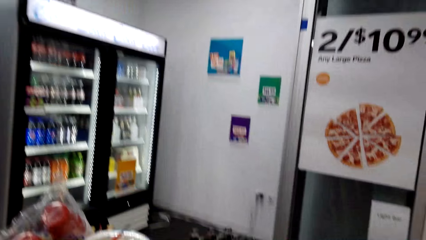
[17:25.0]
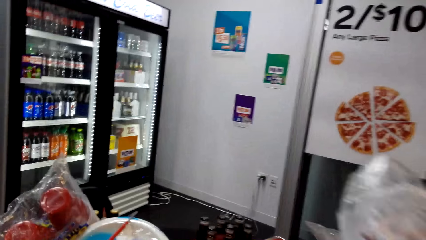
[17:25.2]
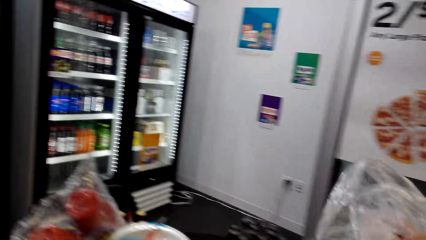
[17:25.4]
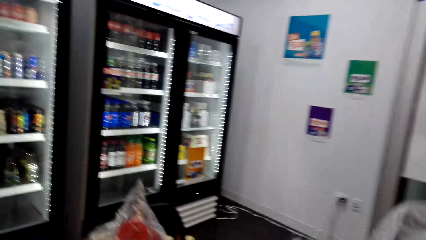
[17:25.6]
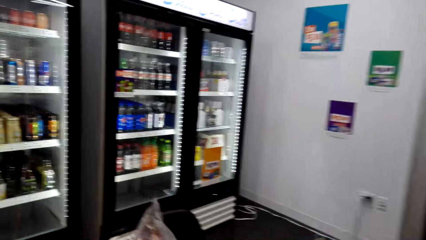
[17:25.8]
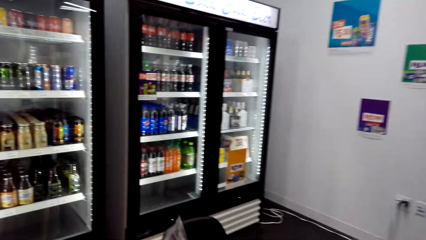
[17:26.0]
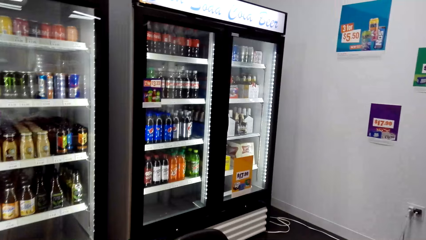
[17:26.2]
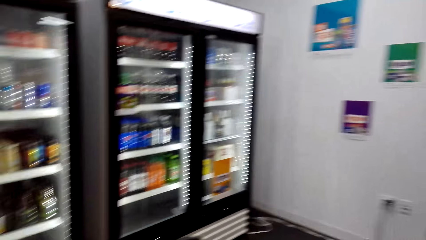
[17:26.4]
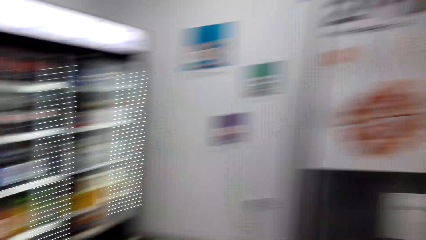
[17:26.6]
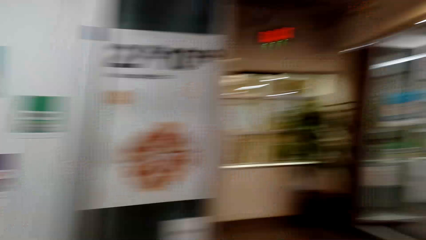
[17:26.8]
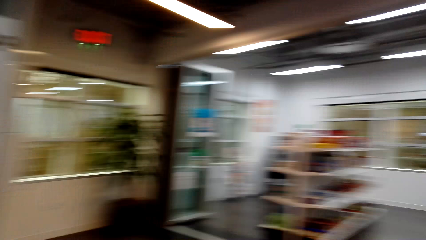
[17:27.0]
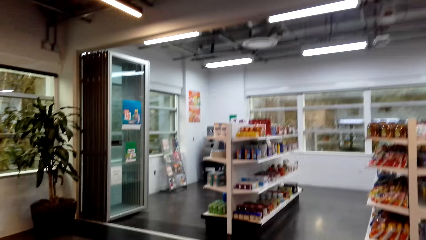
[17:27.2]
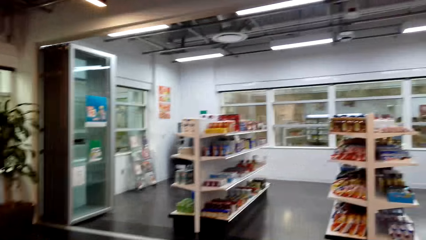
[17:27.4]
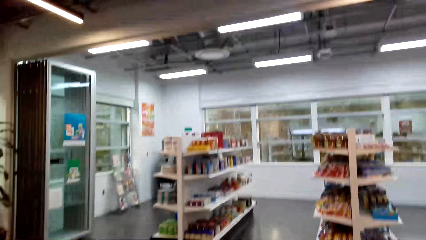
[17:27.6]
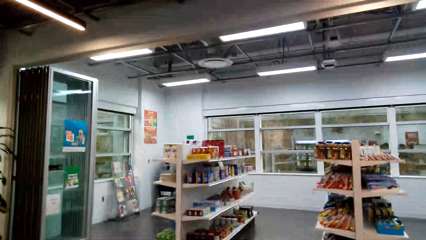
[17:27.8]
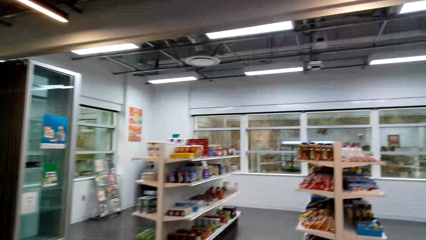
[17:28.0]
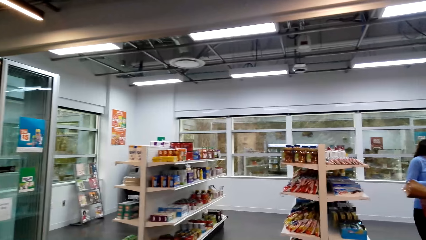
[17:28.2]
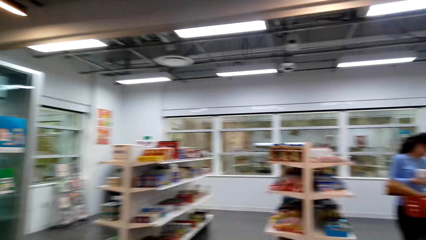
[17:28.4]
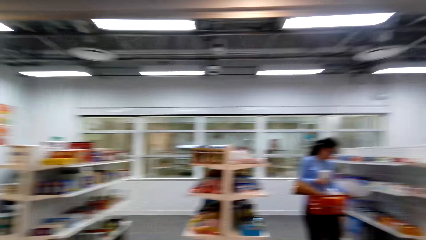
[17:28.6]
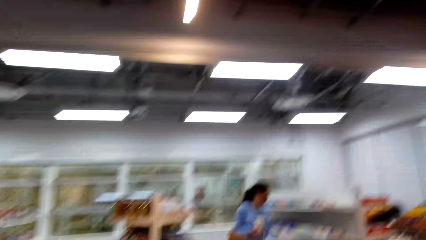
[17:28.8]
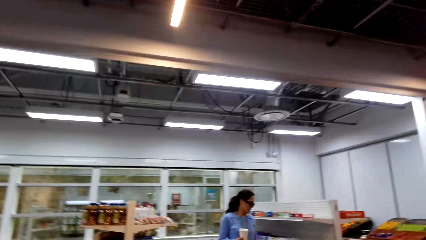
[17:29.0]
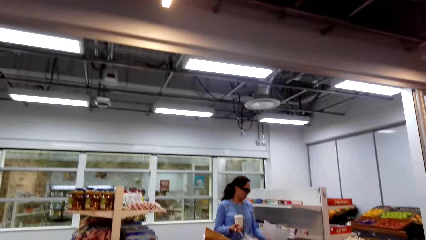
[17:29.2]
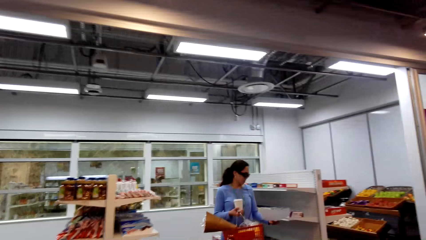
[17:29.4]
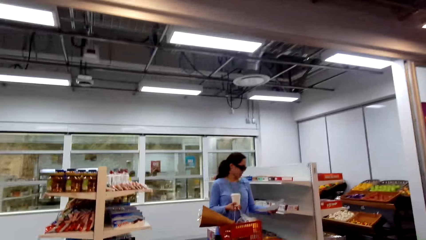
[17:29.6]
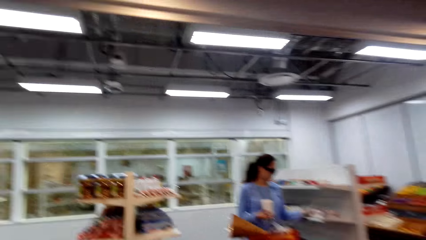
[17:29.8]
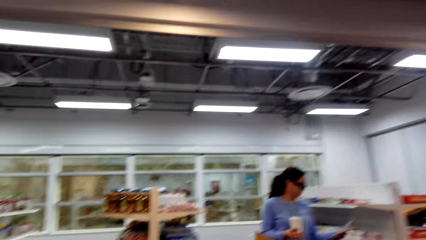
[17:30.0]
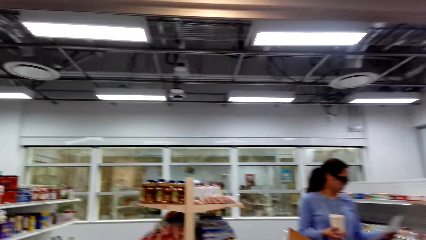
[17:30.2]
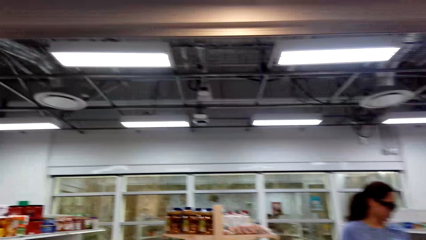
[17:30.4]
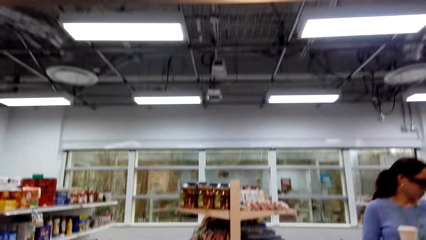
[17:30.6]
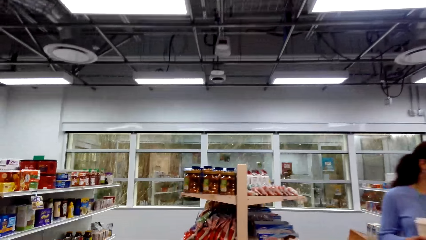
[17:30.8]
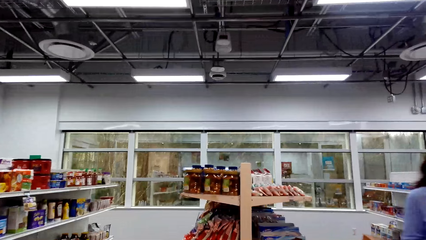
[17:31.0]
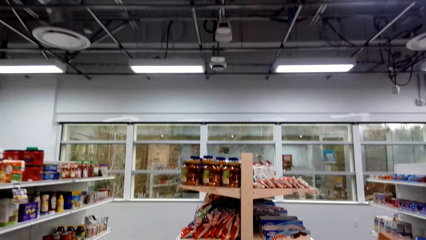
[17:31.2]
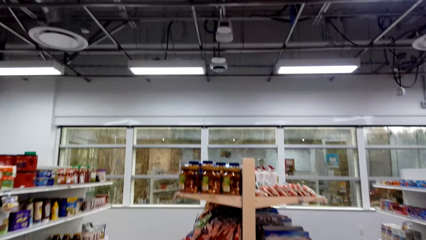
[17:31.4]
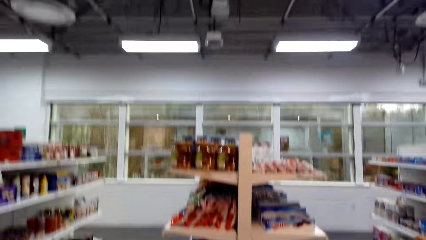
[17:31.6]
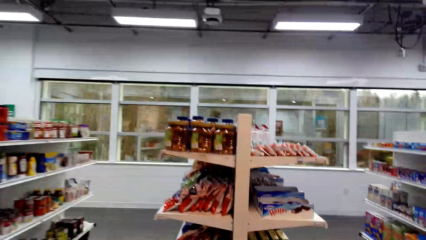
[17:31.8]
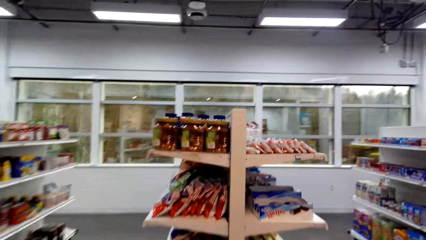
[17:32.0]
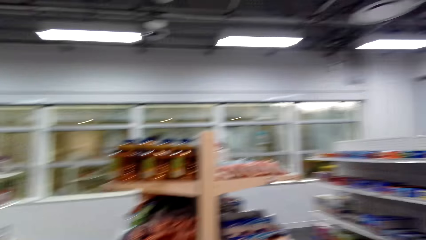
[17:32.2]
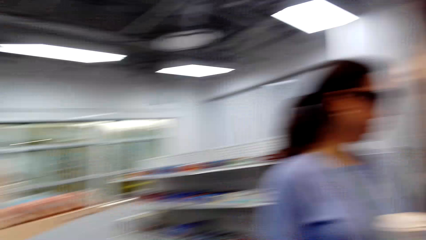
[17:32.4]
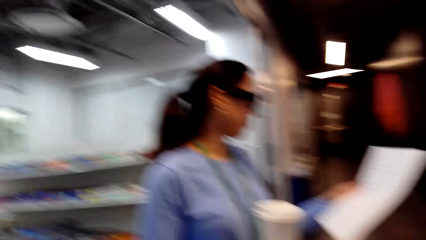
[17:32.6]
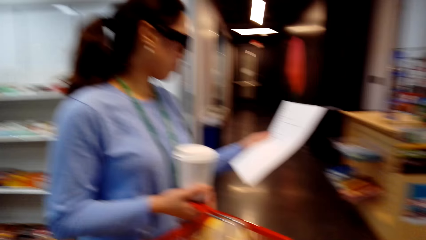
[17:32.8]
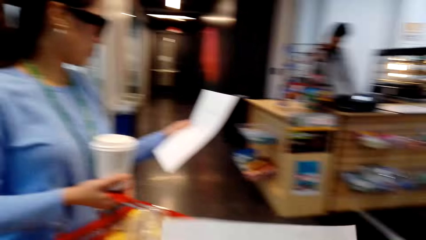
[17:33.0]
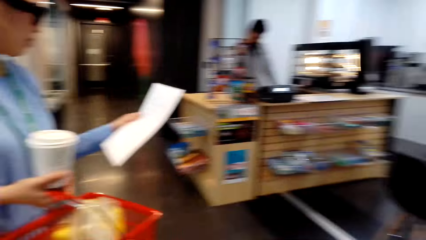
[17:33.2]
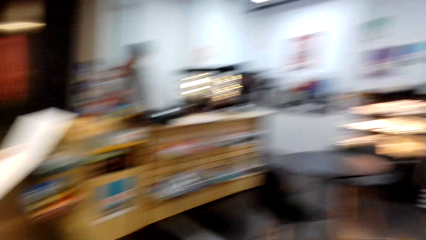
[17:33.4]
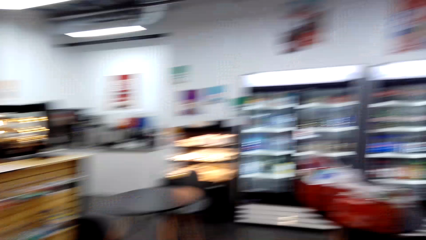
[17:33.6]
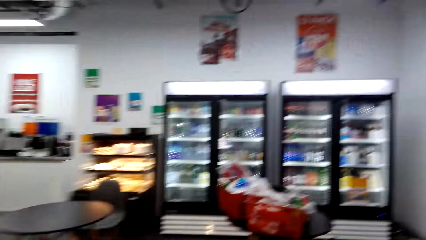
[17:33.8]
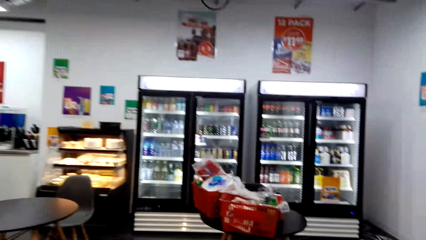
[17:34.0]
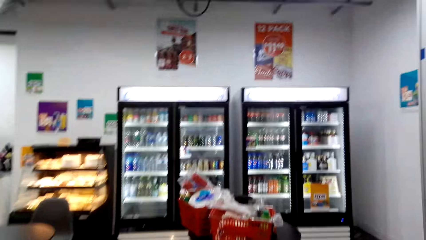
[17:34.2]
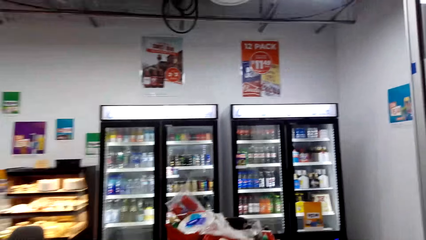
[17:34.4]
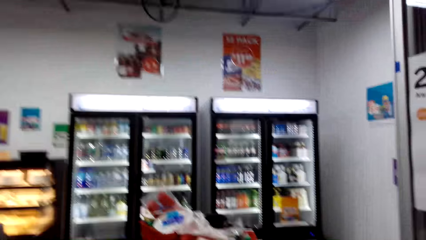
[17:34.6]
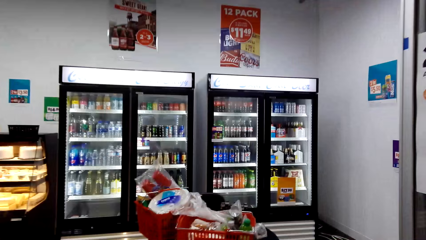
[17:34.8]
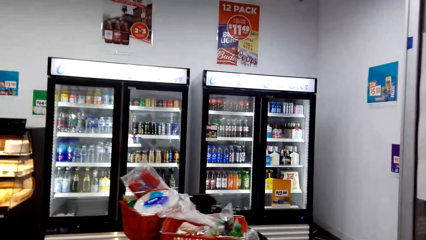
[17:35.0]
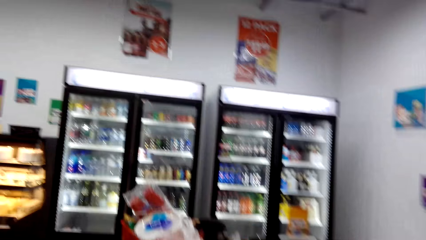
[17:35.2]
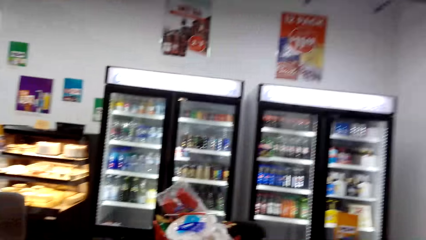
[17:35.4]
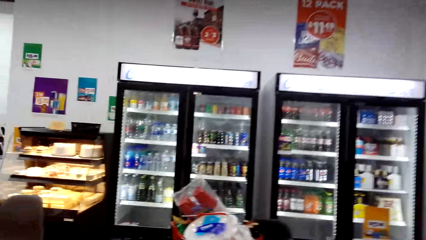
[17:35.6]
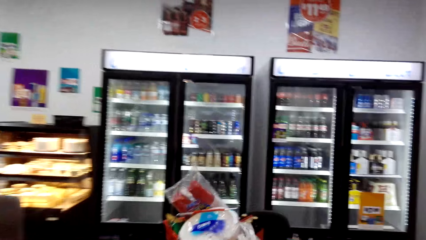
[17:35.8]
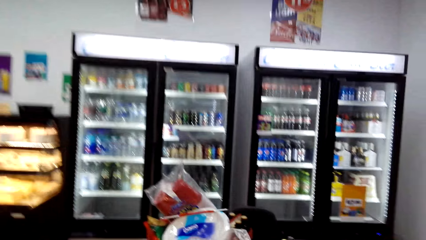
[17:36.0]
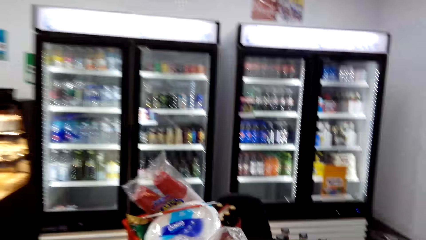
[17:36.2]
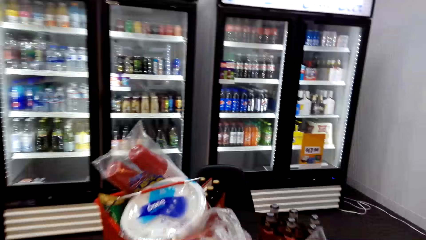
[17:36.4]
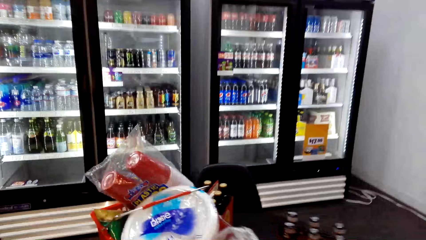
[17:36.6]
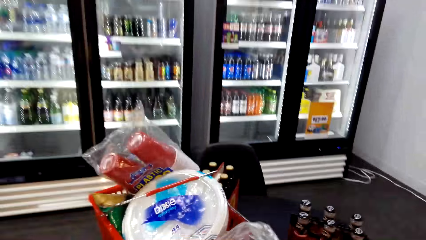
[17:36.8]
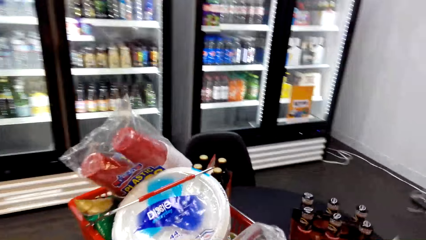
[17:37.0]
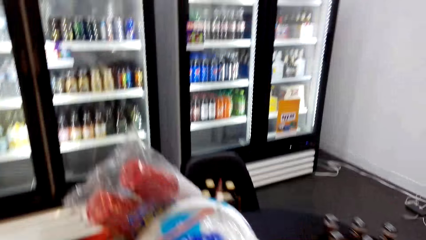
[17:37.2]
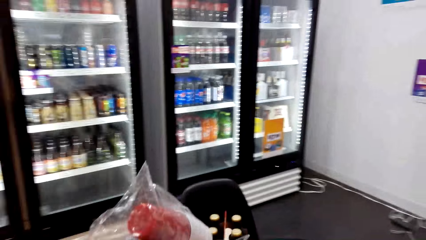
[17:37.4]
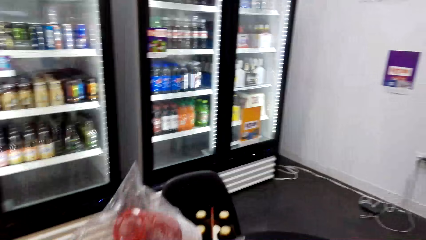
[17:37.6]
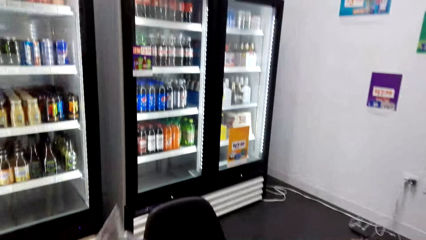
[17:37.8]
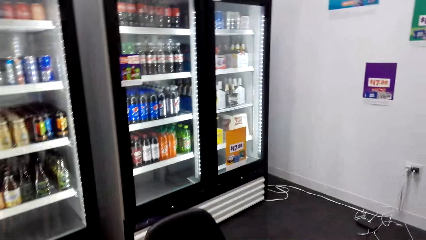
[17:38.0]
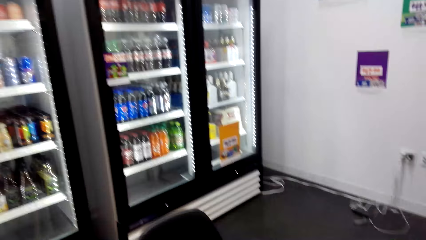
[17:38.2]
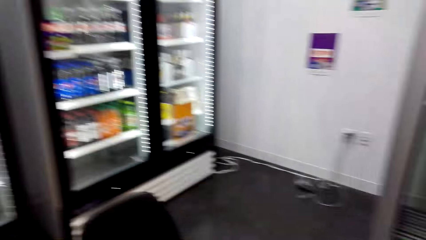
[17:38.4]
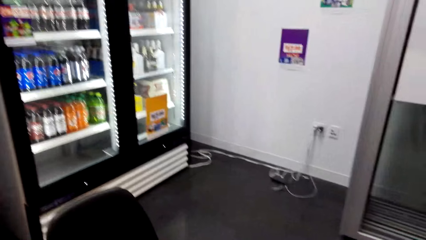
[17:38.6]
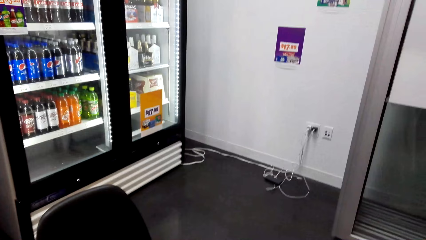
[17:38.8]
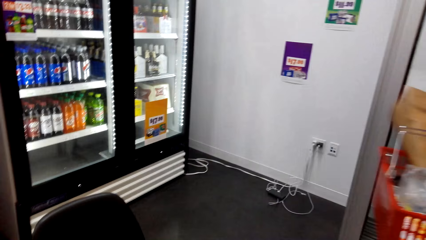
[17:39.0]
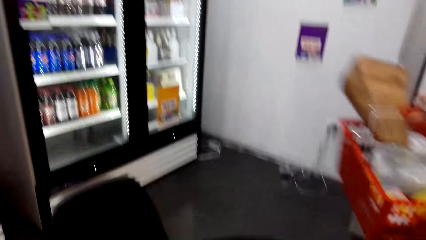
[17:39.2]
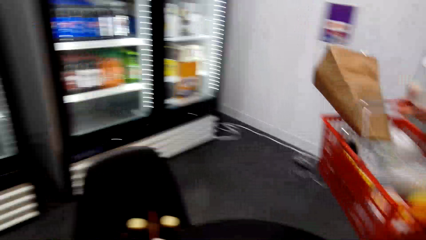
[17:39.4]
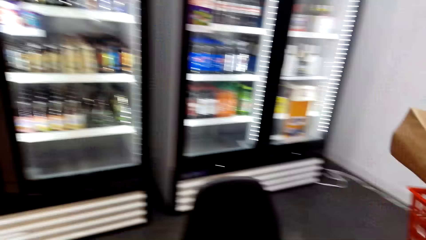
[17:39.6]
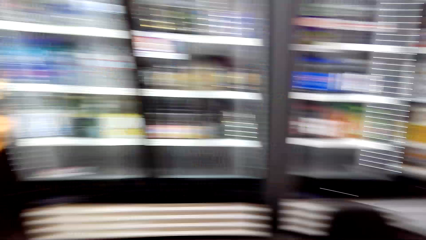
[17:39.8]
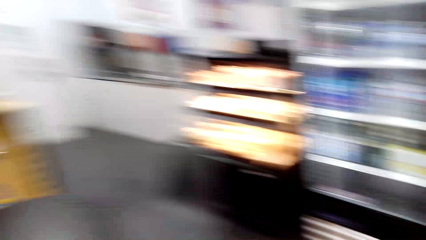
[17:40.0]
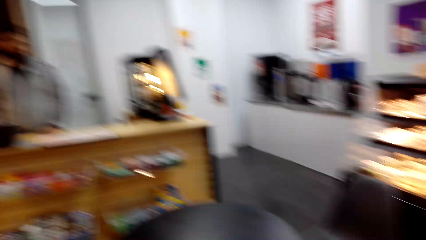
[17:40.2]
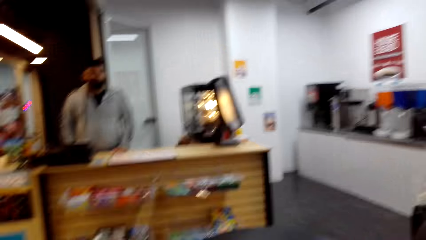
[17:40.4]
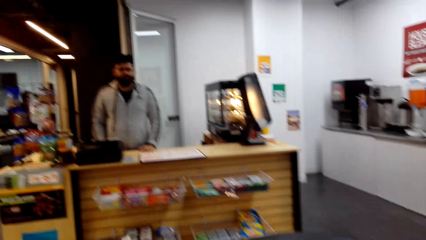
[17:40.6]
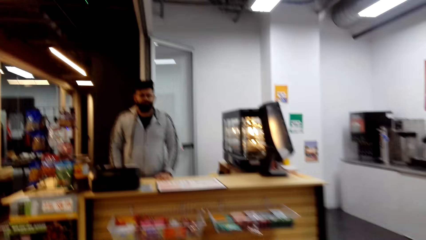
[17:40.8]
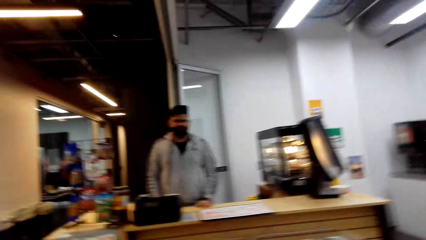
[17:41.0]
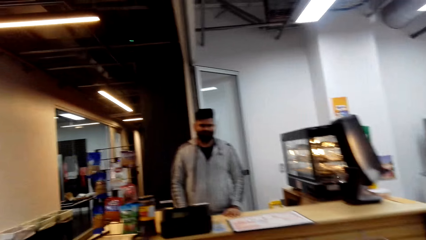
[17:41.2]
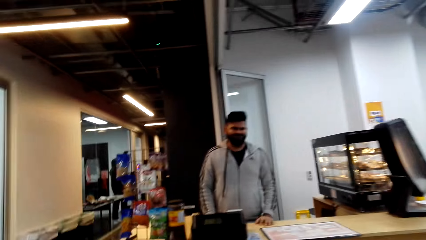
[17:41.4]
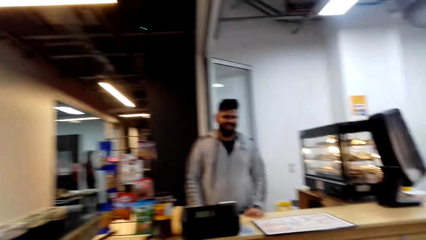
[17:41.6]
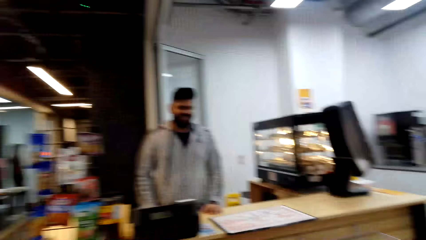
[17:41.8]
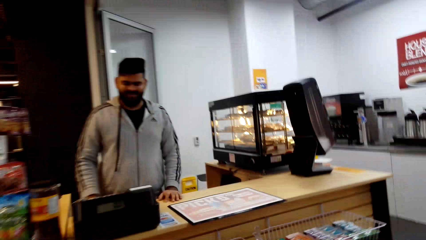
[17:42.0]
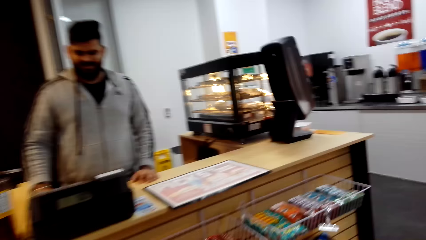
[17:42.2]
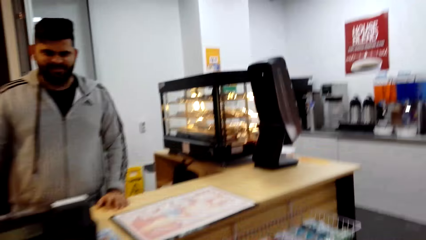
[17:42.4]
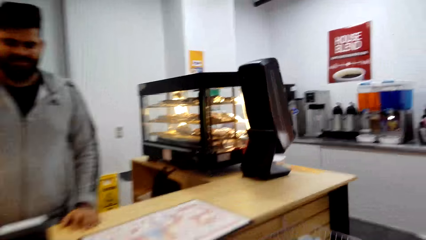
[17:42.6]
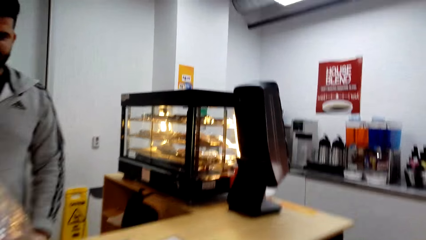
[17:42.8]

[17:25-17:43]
The camera wearer and a woman look around the supermarket. The camera wearer and the woman walk around the supermarket. The woman looks at the record list. The camera wearer and the woman look around the supermarket. The camera wearer holds the basket.
